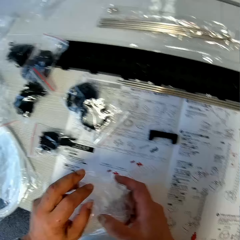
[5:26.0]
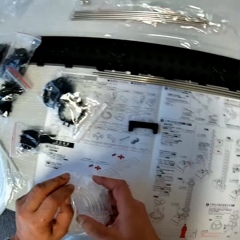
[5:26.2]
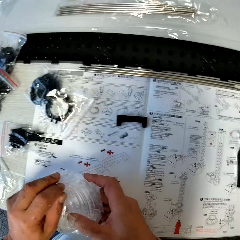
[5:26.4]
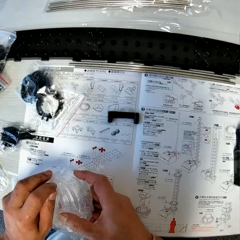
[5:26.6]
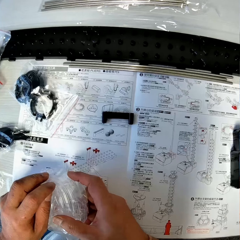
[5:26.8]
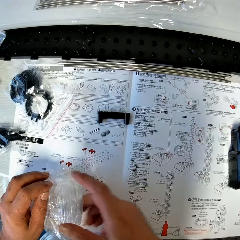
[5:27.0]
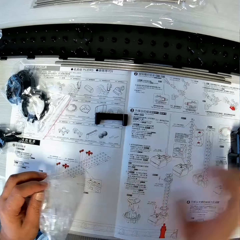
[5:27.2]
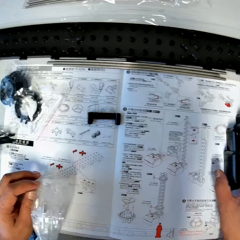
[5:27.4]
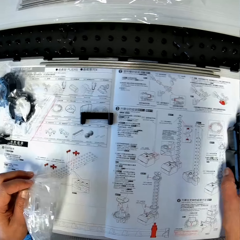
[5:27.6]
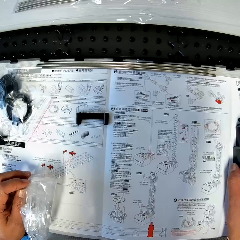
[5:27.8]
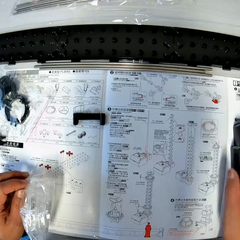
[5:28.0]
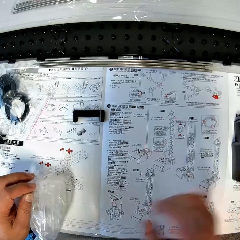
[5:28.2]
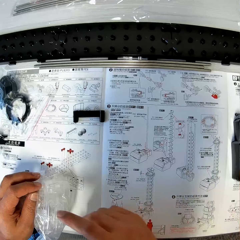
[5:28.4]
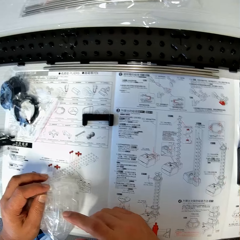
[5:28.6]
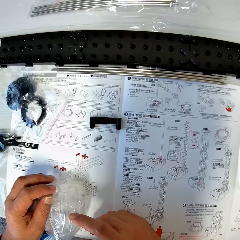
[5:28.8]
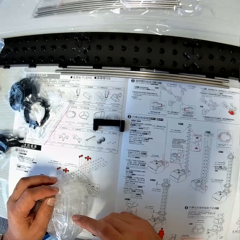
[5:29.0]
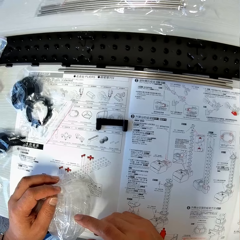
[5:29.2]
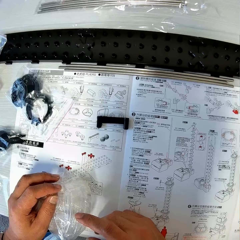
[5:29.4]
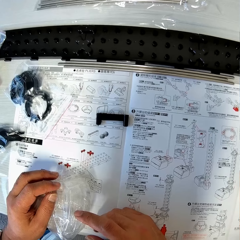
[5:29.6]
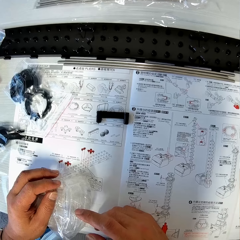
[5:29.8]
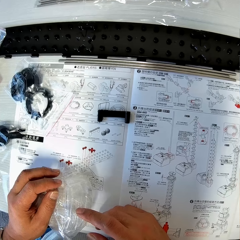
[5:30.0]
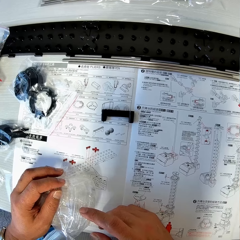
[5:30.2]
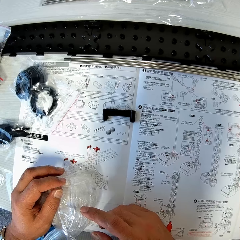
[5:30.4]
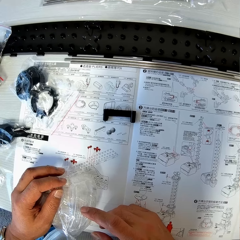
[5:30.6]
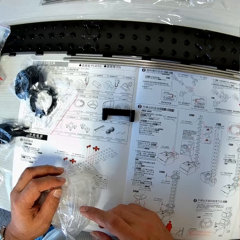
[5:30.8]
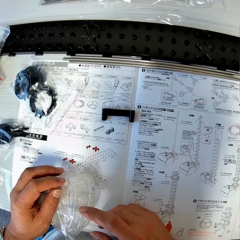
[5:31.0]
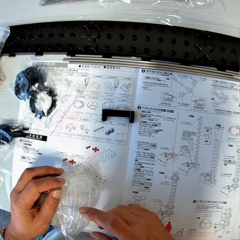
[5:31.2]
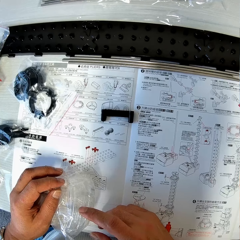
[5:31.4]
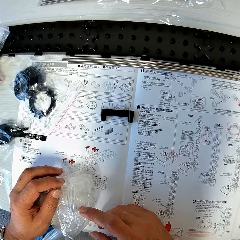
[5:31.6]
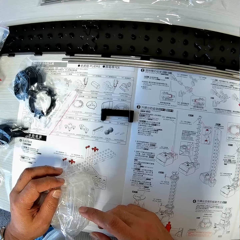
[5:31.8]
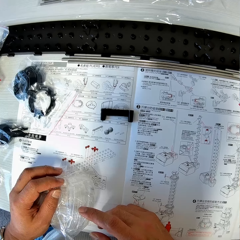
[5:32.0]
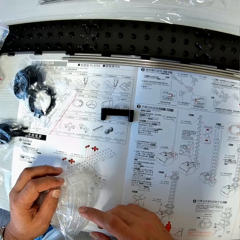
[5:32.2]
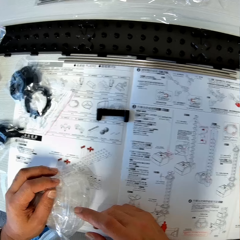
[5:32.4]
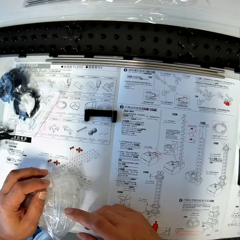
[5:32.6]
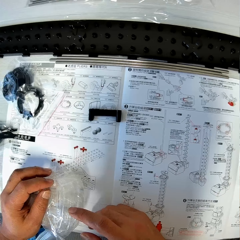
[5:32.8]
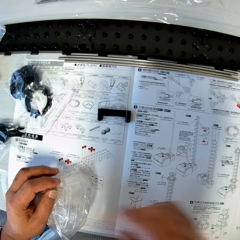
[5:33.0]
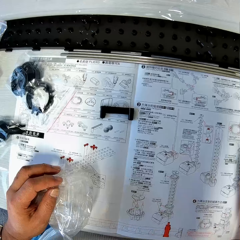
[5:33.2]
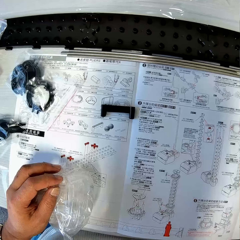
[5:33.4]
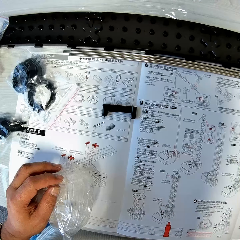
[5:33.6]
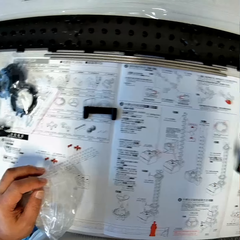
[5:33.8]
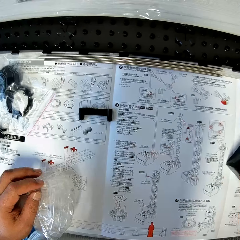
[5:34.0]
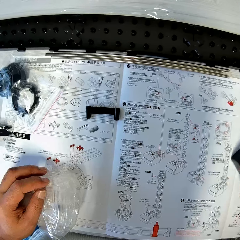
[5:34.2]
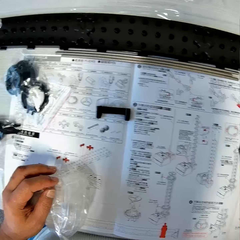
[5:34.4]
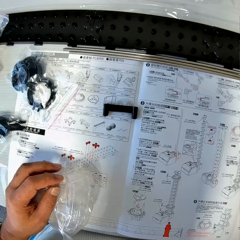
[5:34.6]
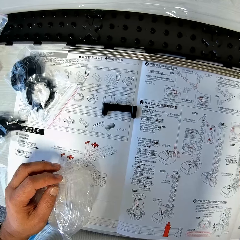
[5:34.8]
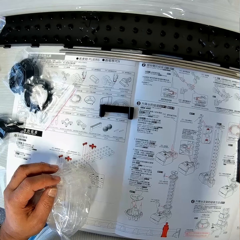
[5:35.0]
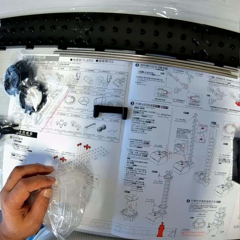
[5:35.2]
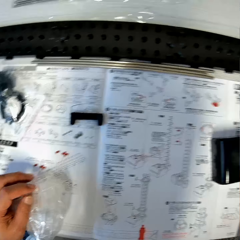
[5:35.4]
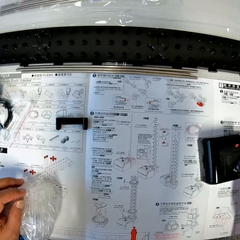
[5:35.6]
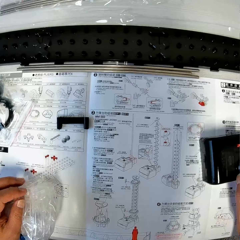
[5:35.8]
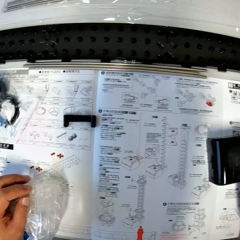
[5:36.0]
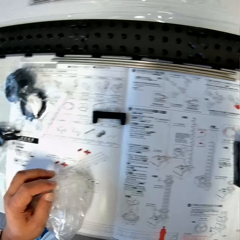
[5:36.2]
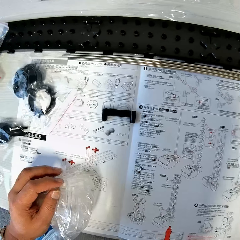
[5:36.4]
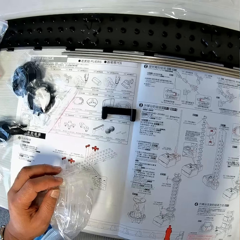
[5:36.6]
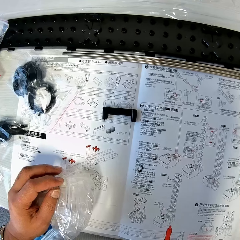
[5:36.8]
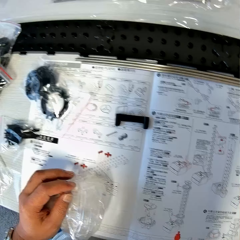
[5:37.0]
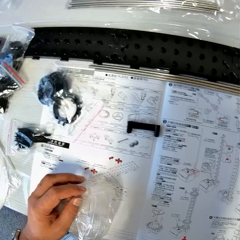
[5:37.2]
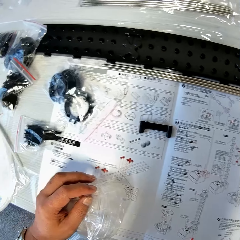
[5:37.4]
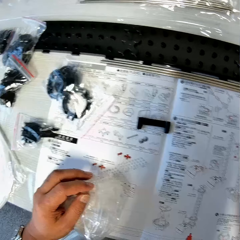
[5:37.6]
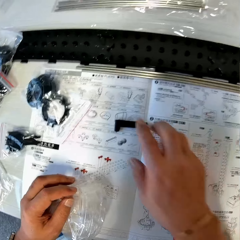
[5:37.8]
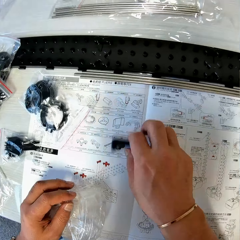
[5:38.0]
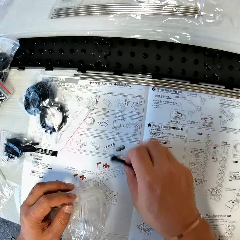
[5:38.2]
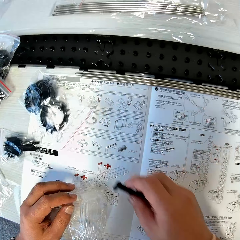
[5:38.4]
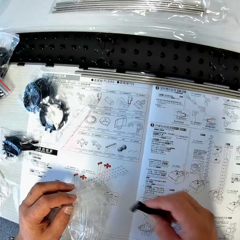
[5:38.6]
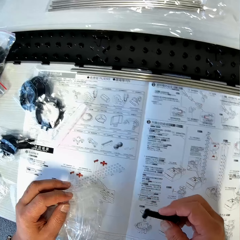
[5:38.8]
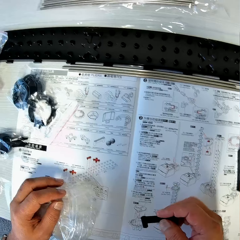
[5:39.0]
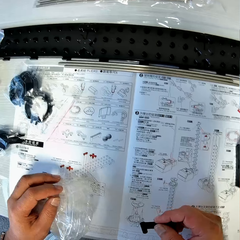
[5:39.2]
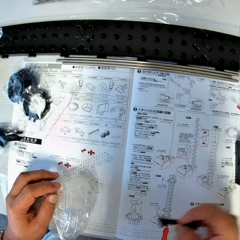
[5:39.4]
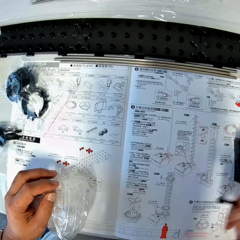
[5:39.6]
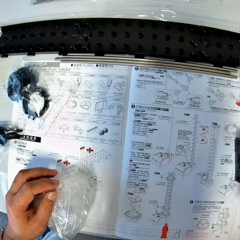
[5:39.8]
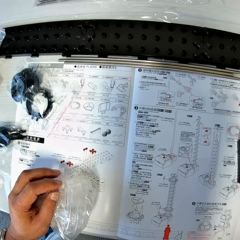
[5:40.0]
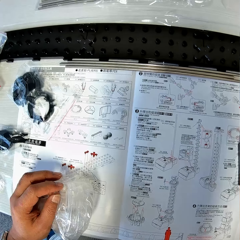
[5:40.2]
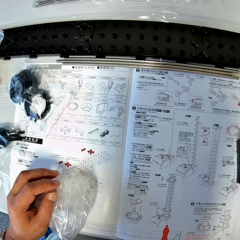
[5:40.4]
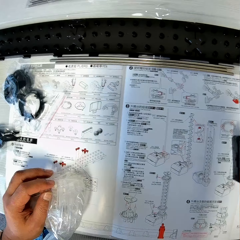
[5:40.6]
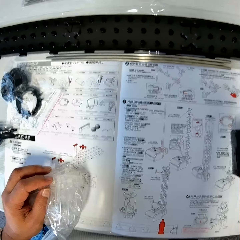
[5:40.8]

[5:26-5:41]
The camera wearer shifts the antenna holder on the table. They observe the storage paper and read the paper. They adjust the antenna holder on the table. They touch the assembling material. They take an antenna piece from the table.

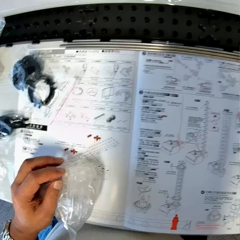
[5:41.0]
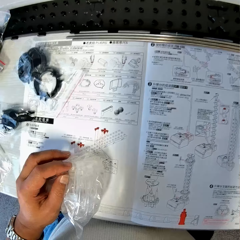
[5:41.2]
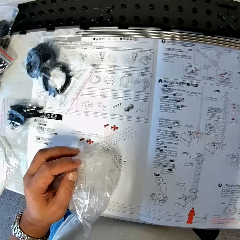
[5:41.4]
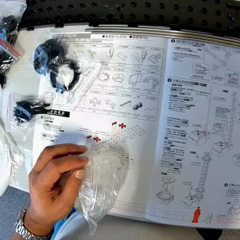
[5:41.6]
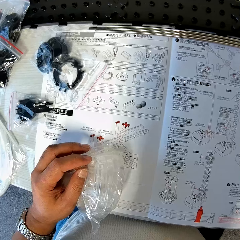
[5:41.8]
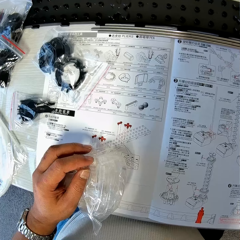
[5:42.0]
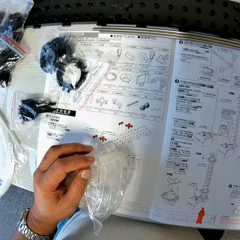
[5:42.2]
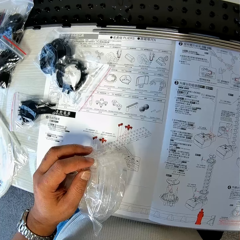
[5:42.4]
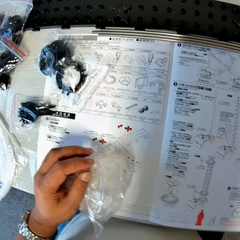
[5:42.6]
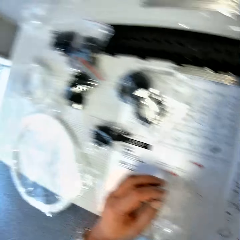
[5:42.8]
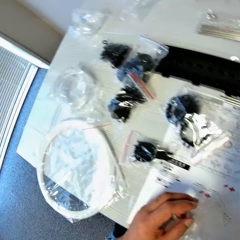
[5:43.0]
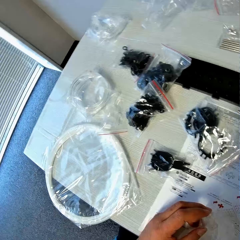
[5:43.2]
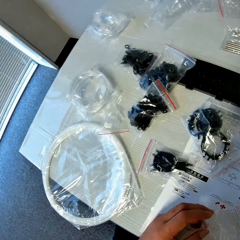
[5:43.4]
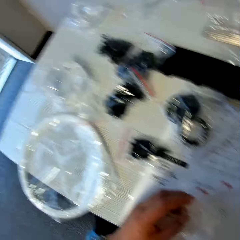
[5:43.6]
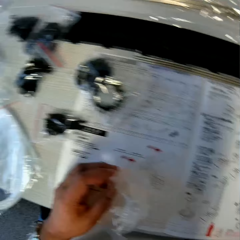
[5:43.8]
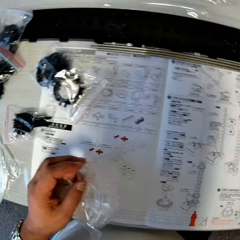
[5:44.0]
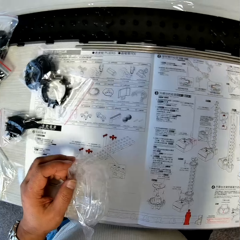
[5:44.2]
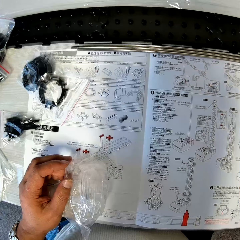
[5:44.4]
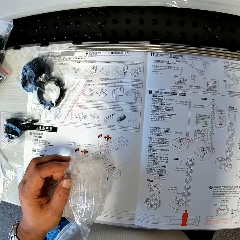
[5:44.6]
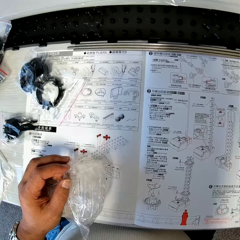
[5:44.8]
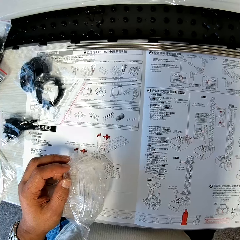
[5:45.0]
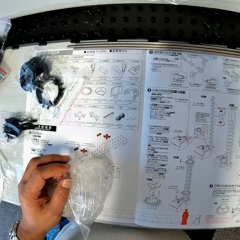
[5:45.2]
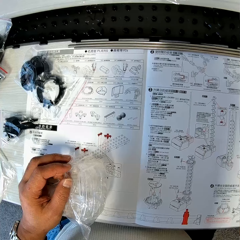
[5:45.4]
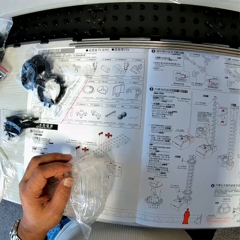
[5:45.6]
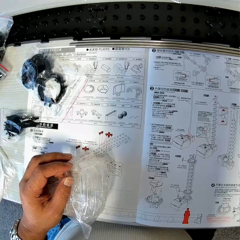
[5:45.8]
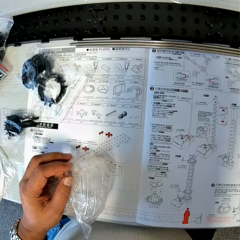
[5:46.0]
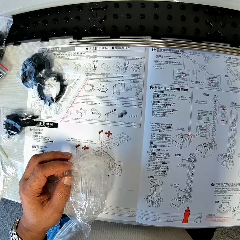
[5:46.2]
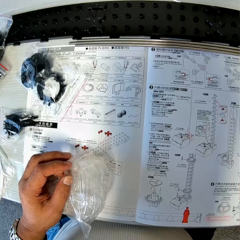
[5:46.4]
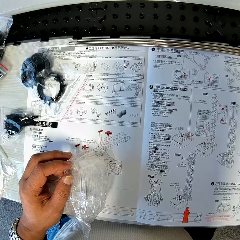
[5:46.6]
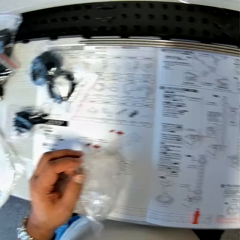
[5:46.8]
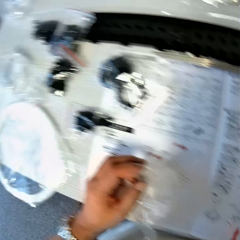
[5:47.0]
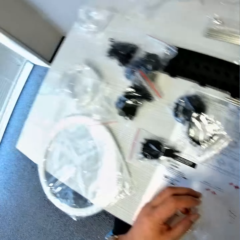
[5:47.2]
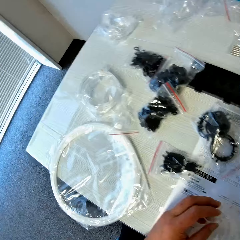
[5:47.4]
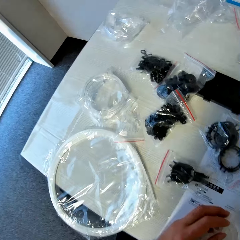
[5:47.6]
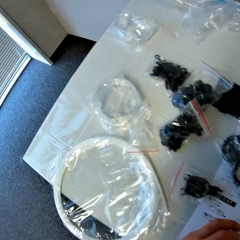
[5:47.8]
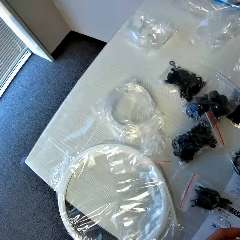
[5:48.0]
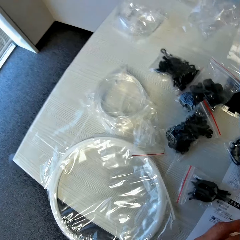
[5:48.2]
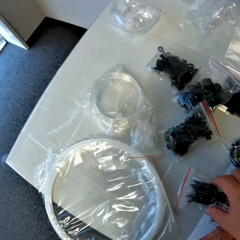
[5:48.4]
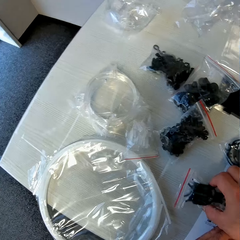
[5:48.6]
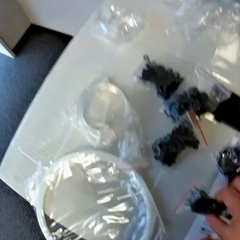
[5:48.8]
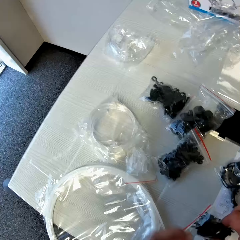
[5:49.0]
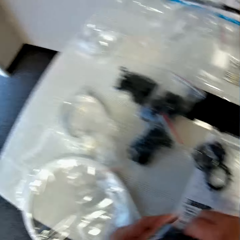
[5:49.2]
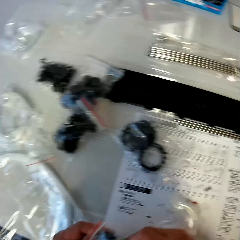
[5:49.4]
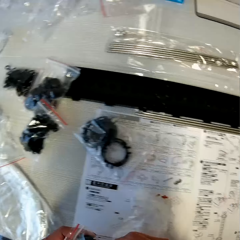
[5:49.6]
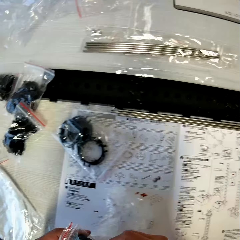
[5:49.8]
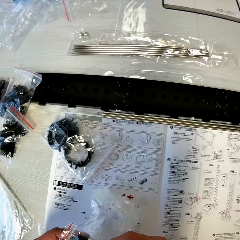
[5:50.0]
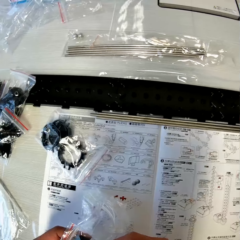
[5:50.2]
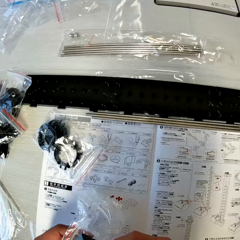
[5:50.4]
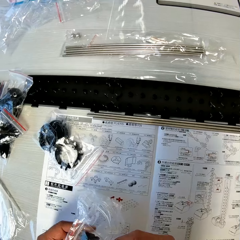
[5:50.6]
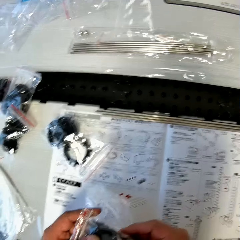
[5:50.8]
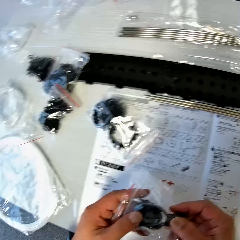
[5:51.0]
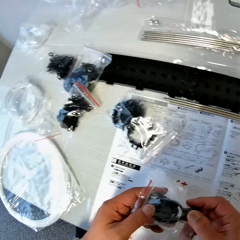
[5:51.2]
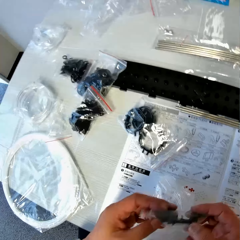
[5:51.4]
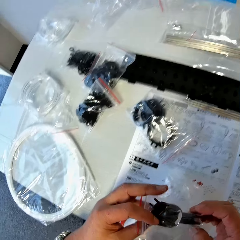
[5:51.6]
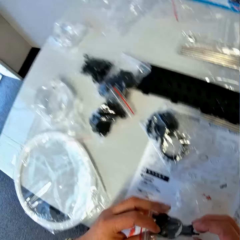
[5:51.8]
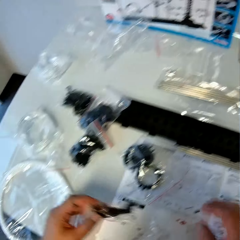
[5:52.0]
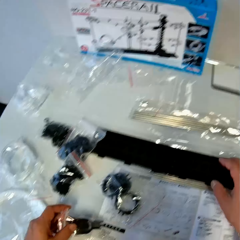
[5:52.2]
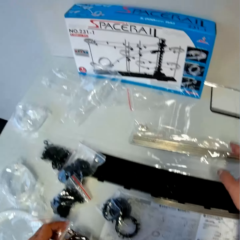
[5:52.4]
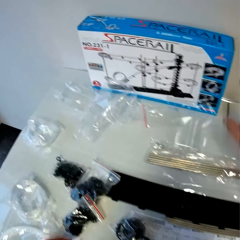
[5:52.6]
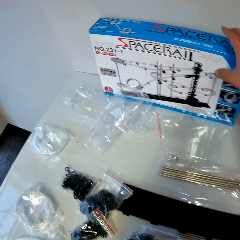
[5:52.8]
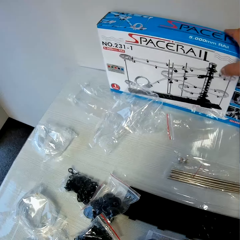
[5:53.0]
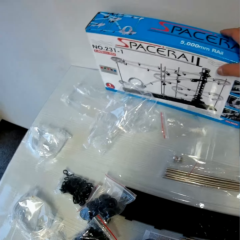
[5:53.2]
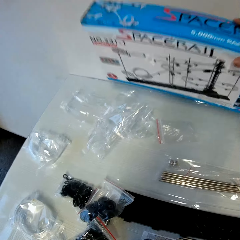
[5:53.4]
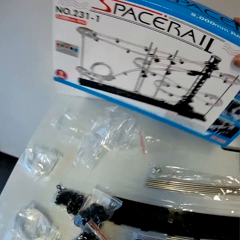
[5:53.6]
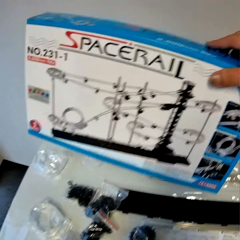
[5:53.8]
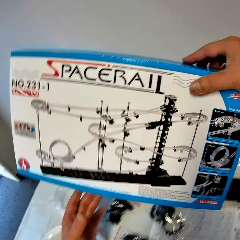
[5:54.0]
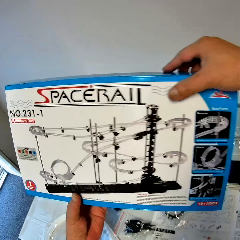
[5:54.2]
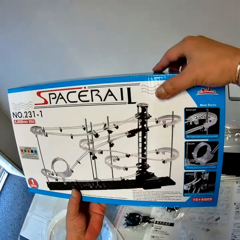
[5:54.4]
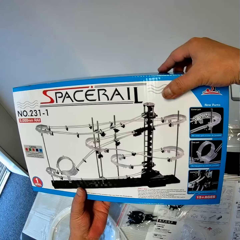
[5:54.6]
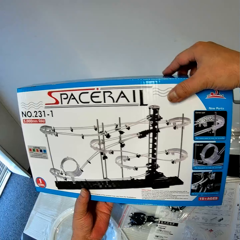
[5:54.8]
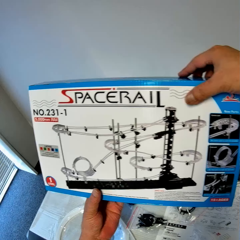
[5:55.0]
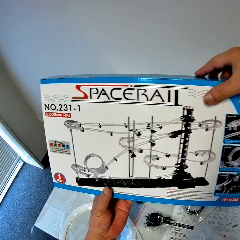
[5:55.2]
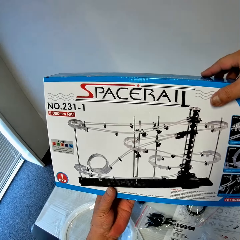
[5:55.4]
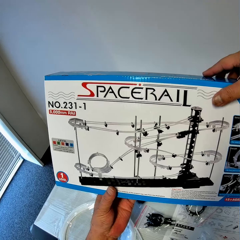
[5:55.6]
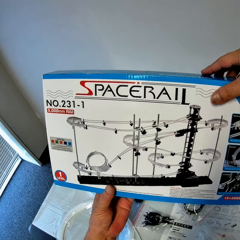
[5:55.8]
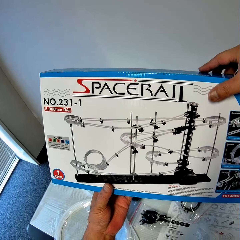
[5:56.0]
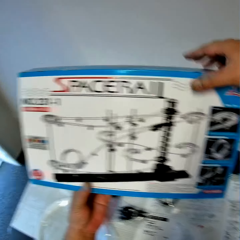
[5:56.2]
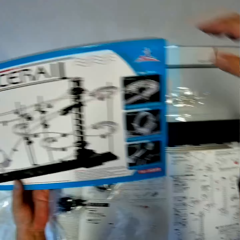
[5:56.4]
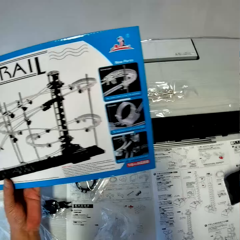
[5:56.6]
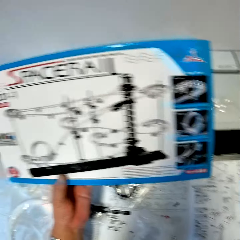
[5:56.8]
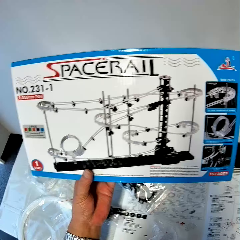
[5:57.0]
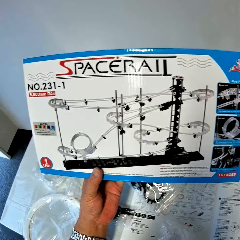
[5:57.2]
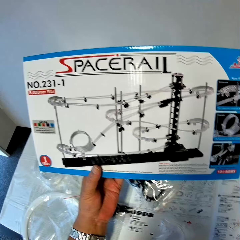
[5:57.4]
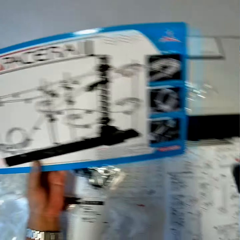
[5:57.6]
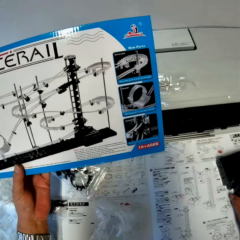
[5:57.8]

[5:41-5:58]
The camera wearer reads the paper. They look around. They read the paper. They look around. They pick up a nylon from the table. They take a carton or storage box from the table. They observe the storage box.
